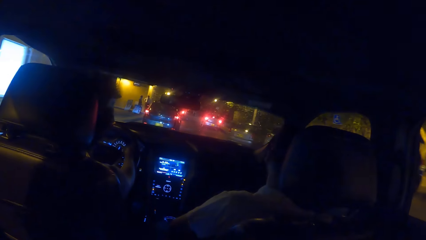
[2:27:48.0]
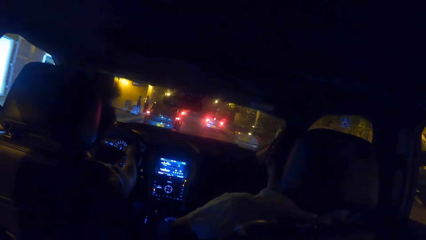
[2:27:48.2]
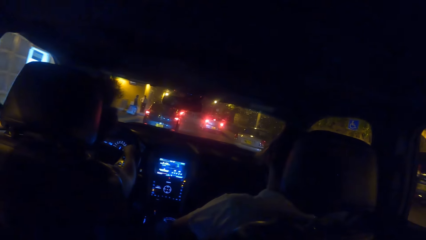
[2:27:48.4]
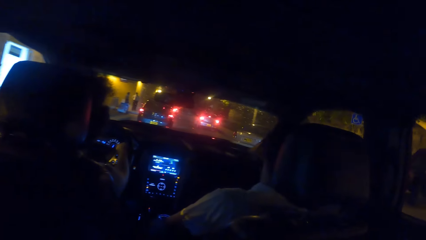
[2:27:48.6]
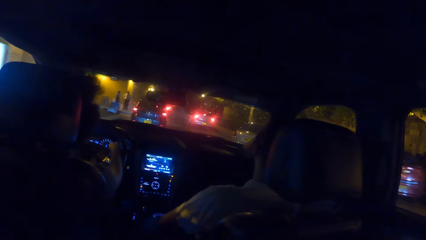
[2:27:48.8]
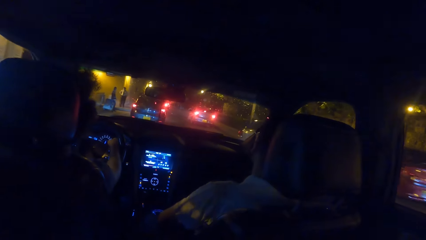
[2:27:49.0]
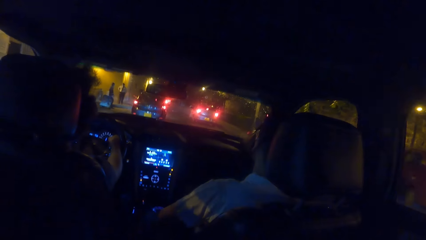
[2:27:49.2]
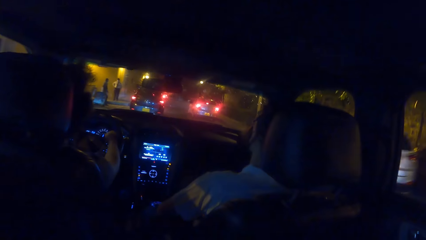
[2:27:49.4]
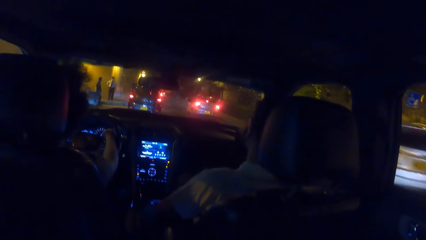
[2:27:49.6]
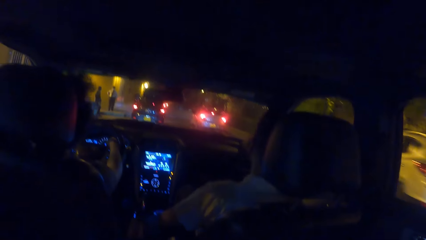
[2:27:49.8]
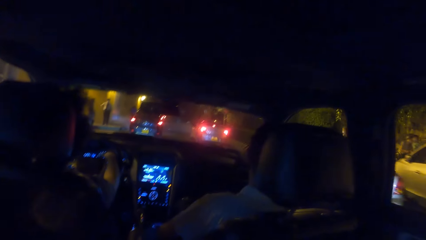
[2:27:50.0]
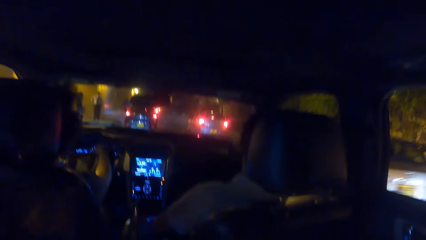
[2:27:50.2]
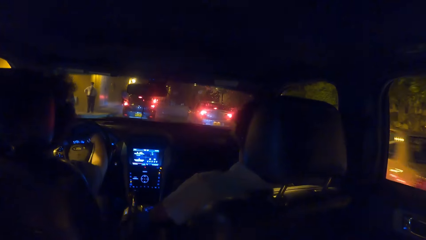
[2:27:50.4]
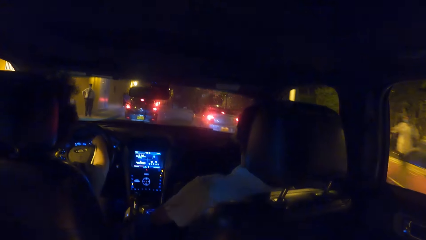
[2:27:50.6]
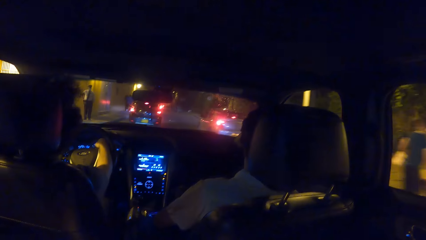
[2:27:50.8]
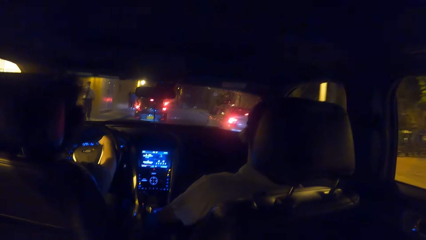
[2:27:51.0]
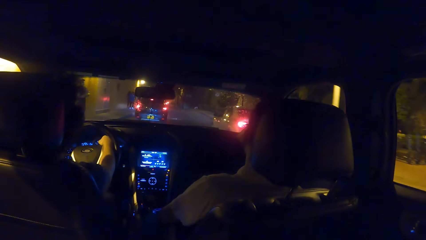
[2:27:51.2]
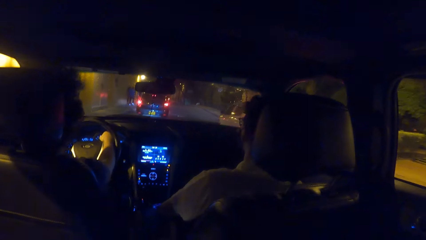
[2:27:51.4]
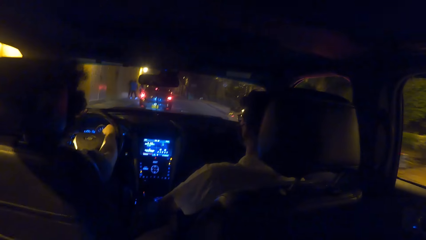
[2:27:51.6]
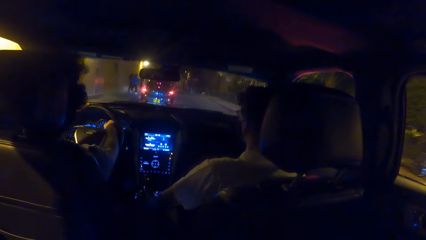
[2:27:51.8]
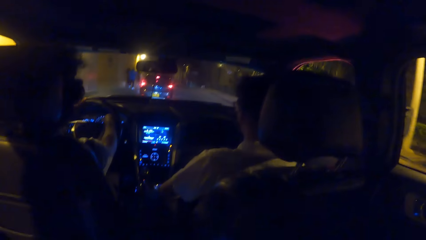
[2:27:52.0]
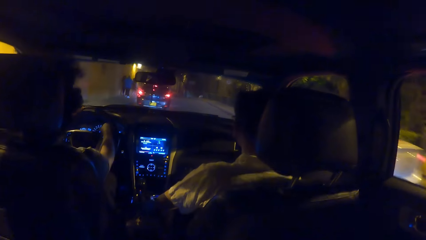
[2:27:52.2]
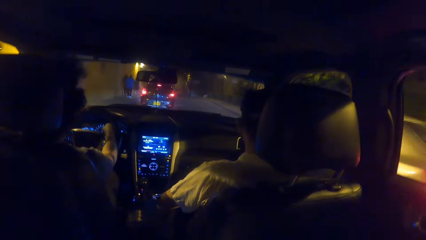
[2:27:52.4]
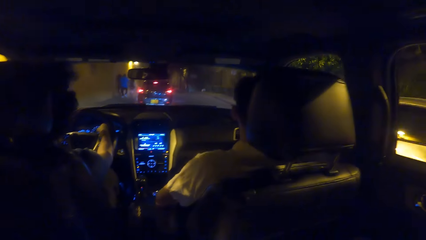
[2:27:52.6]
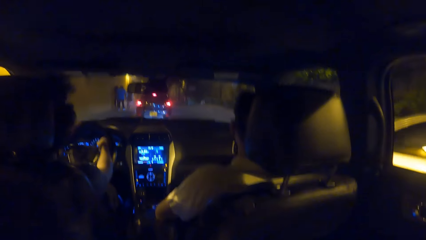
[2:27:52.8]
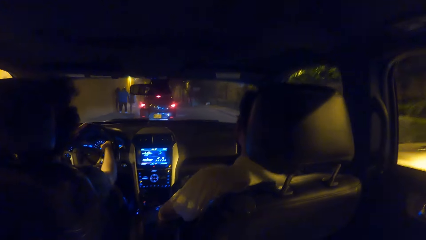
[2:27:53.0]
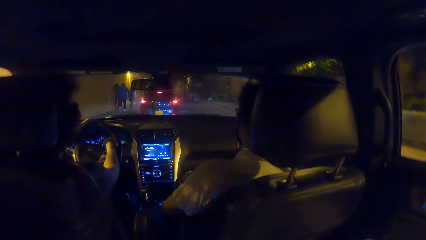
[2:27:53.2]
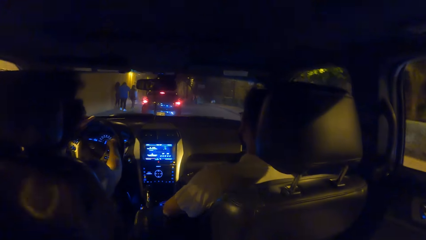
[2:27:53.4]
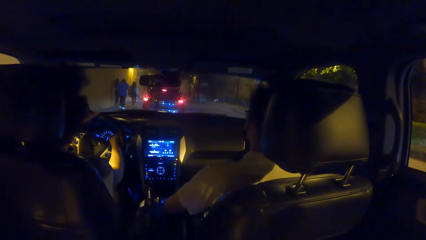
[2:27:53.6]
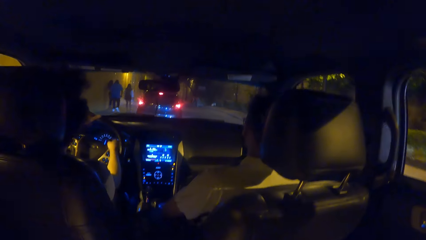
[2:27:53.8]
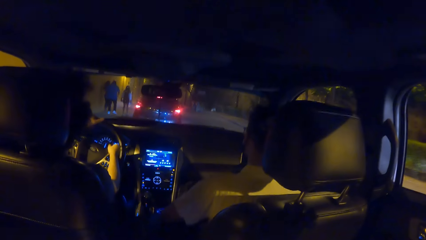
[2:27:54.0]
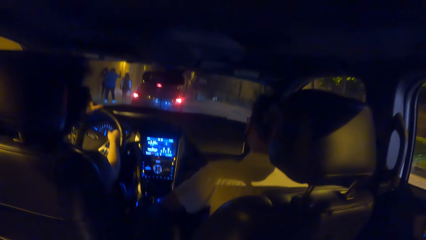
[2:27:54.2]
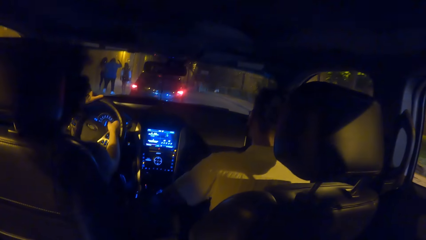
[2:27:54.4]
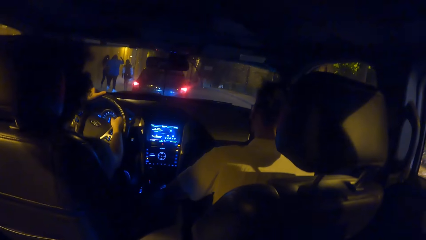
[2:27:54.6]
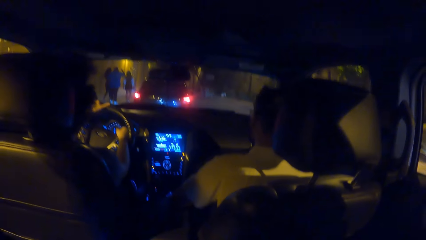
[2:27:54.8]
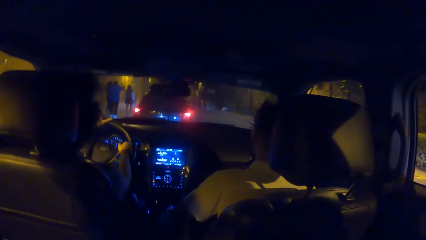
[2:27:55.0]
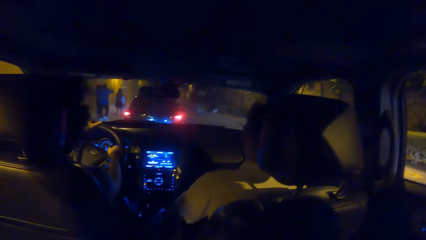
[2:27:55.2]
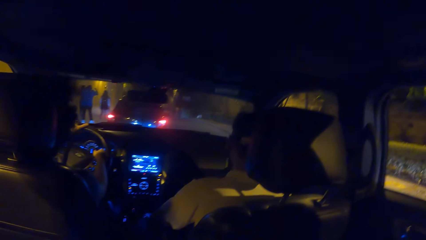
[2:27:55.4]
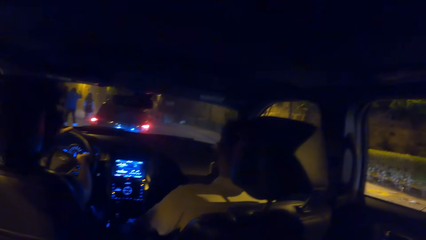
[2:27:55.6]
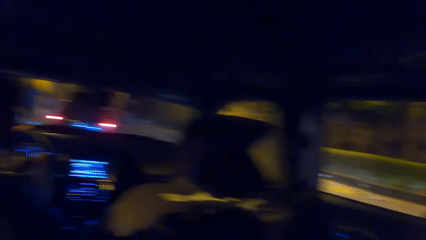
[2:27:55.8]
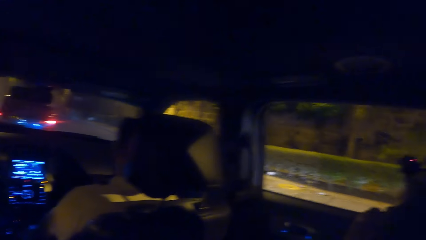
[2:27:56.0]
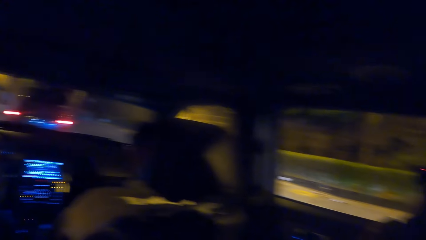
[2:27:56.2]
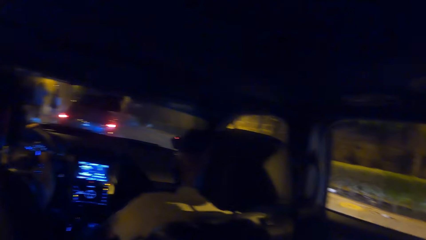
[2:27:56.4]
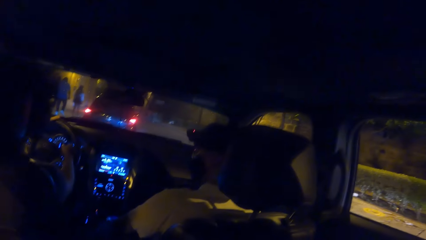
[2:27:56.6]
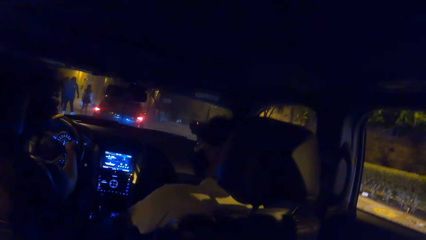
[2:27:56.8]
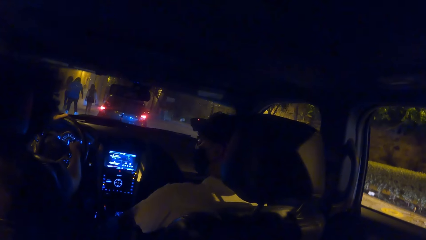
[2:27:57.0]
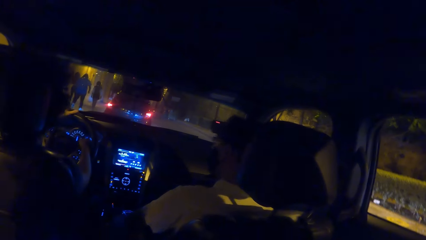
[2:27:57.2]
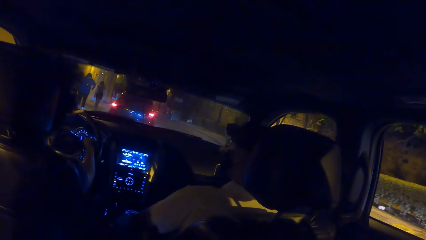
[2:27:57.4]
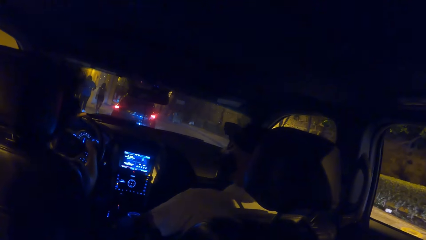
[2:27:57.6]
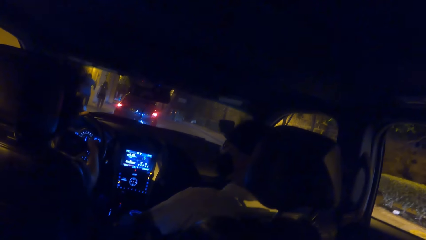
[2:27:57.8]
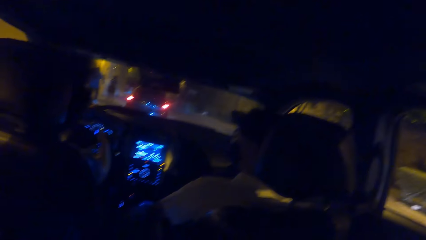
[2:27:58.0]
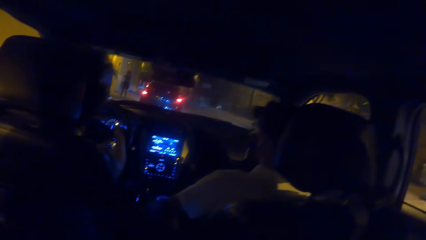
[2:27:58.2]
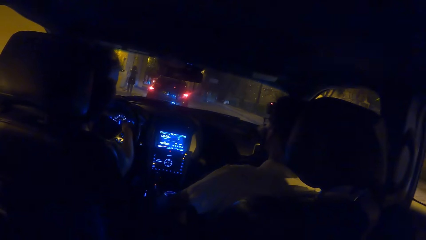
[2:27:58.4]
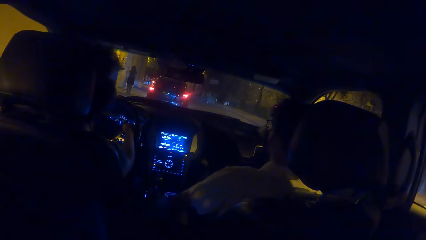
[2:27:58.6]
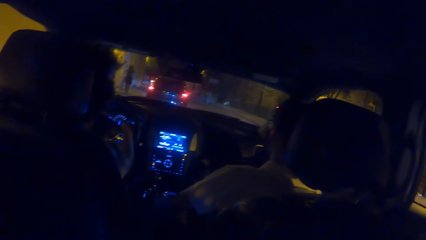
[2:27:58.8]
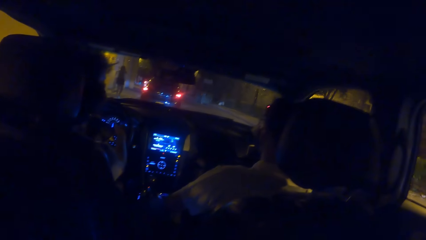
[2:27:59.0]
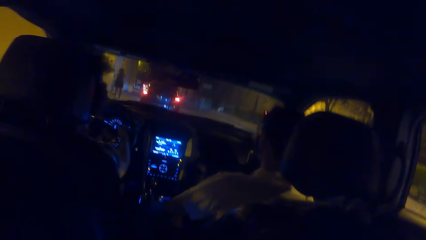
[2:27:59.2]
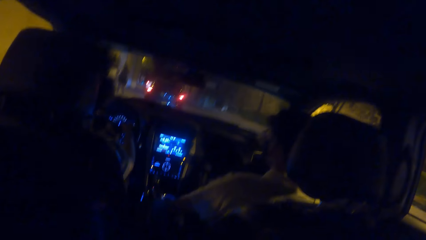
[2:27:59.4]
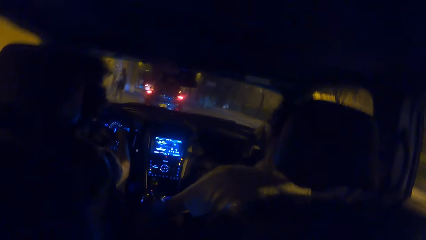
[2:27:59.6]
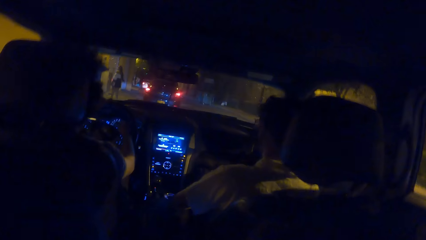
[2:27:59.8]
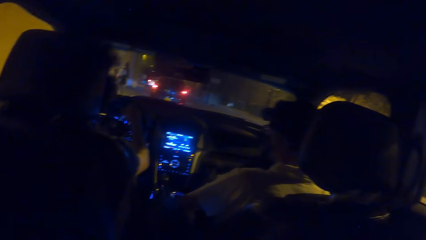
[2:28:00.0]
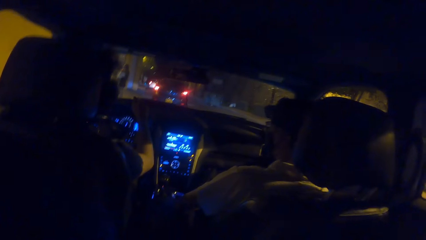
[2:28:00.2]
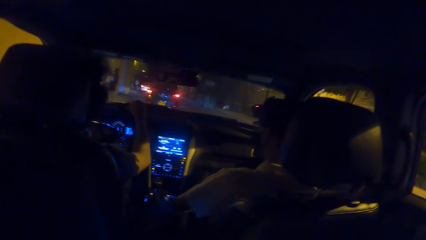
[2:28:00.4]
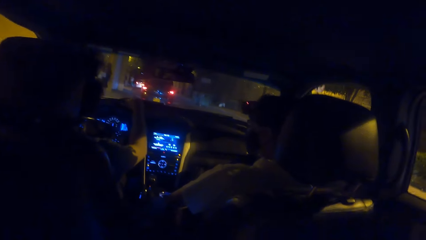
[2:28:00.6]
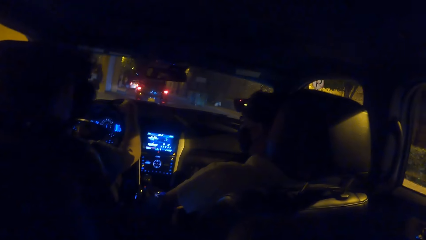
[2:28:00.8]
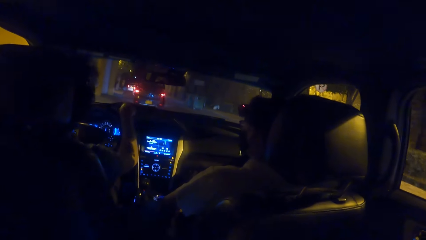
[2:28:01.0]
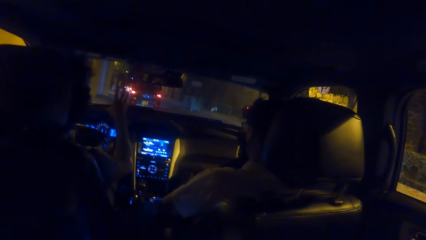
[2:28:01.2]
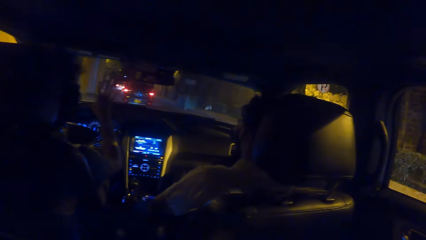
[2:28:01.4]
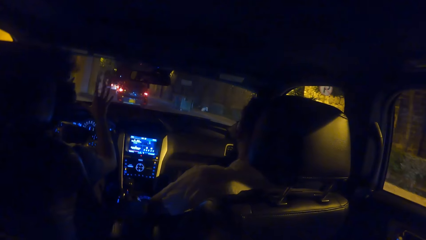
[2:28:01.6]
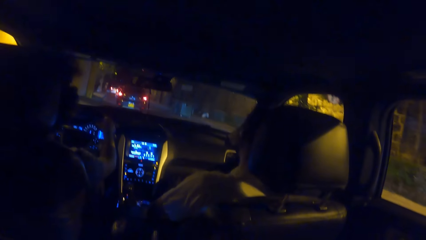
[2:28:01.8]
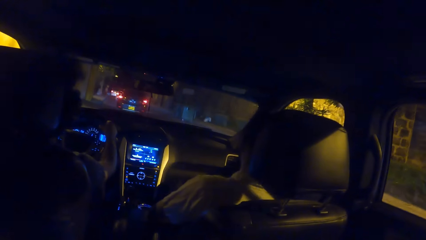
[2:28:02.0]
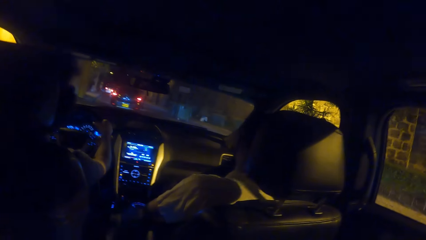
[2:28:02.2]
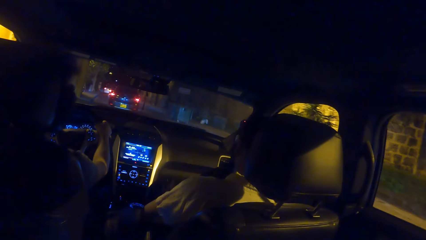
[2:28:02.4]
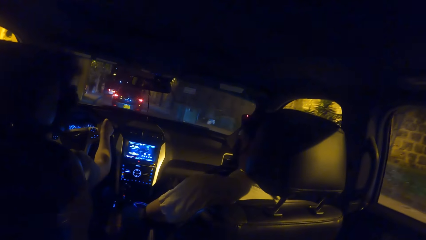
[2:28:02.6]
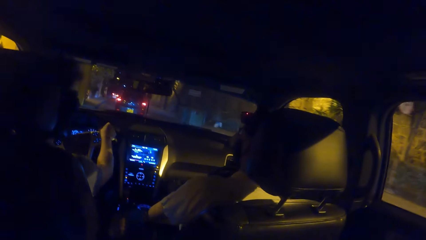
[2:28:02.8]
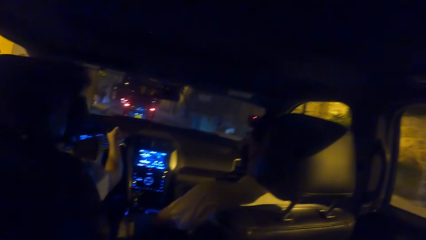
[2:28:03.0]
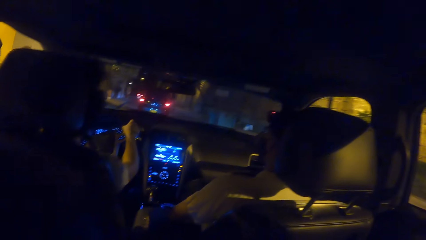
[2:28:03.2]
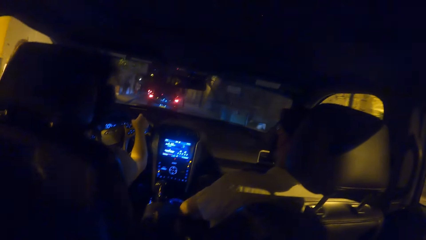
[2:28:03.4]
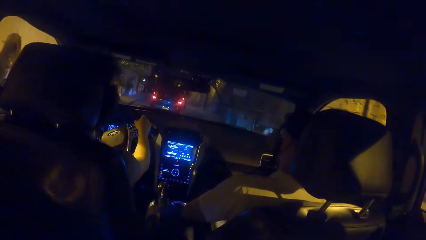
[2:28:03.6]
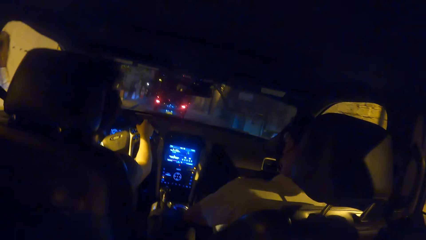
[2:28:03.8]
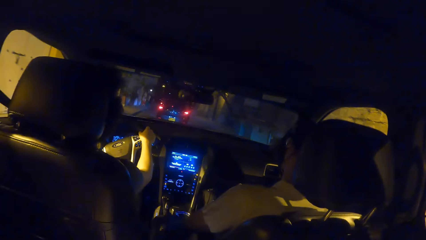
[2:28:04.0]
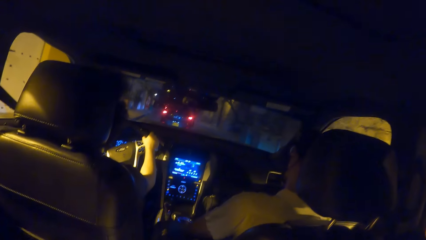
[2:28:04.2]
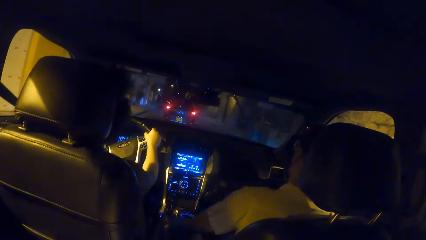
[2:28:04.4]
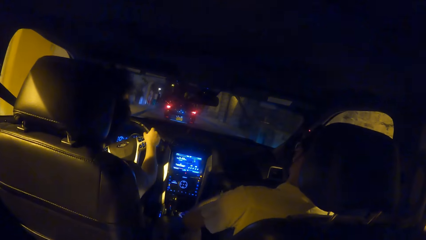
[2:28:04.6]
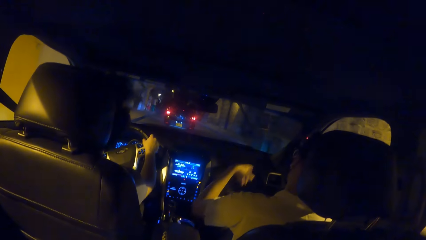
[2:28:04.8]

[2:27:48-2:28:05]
The camera wearer looks in front of a car. They look outside the car. They look in front of the car. A person gestures with his hand.
